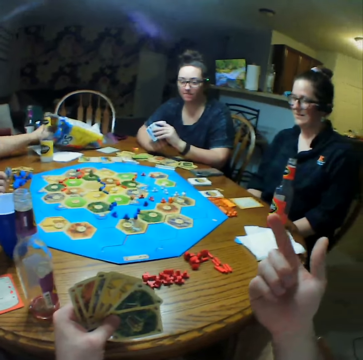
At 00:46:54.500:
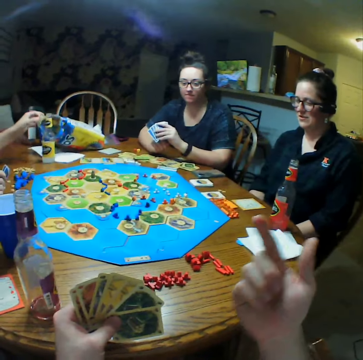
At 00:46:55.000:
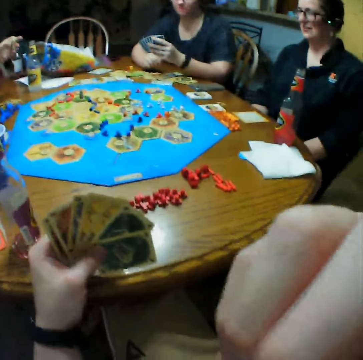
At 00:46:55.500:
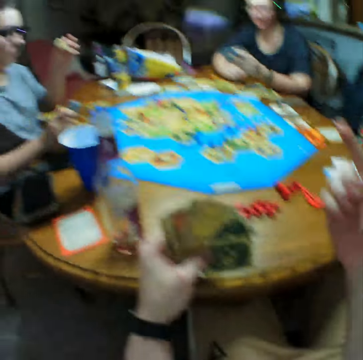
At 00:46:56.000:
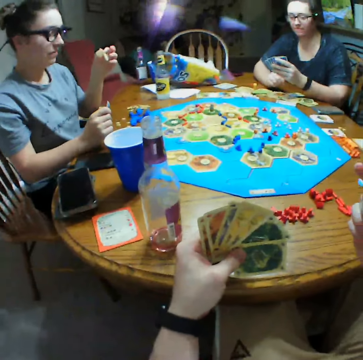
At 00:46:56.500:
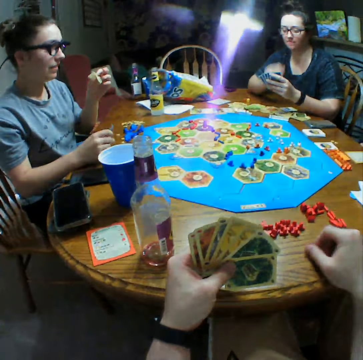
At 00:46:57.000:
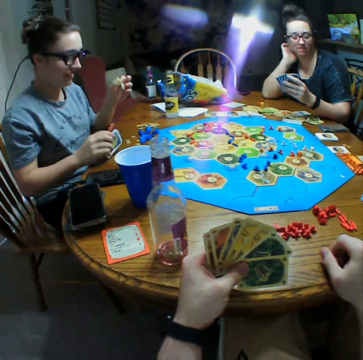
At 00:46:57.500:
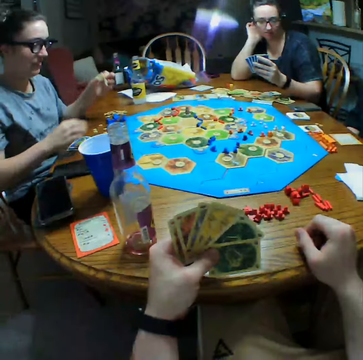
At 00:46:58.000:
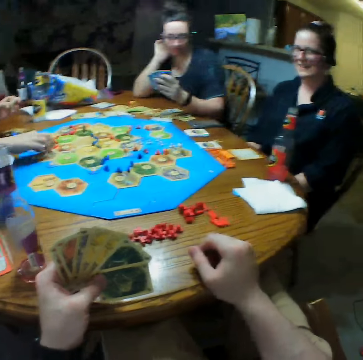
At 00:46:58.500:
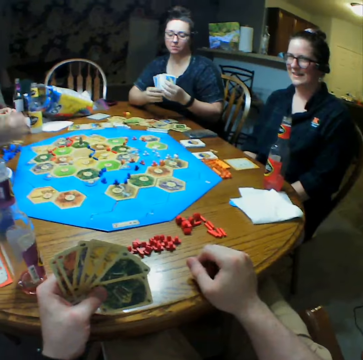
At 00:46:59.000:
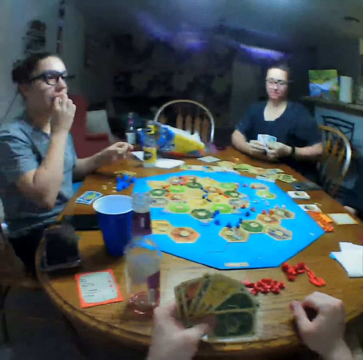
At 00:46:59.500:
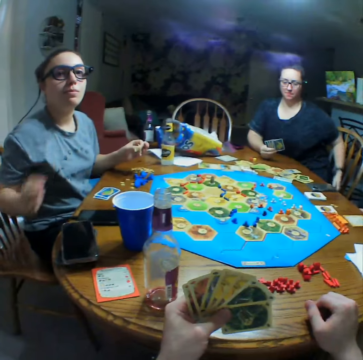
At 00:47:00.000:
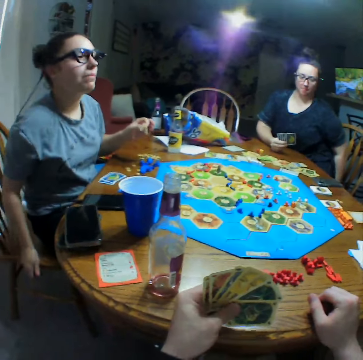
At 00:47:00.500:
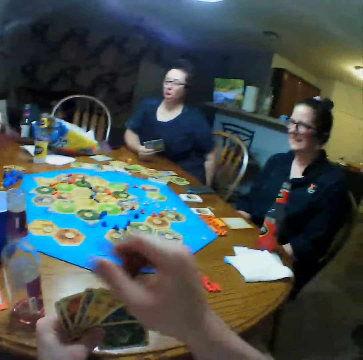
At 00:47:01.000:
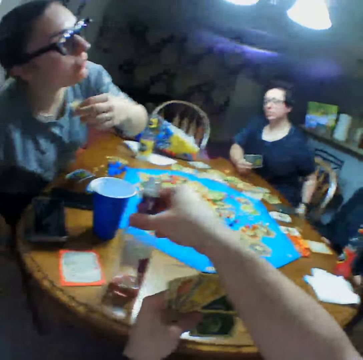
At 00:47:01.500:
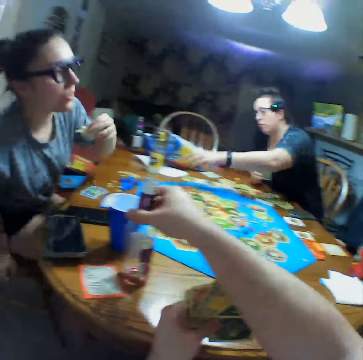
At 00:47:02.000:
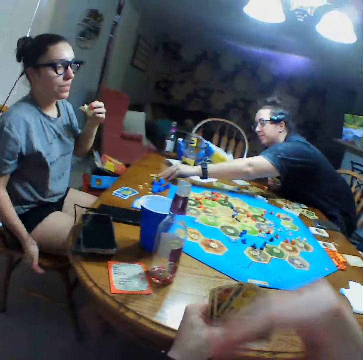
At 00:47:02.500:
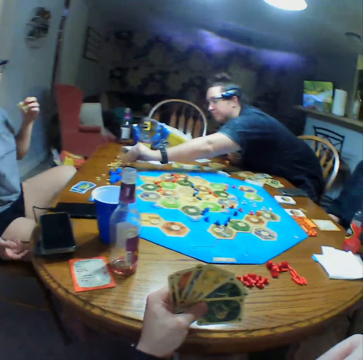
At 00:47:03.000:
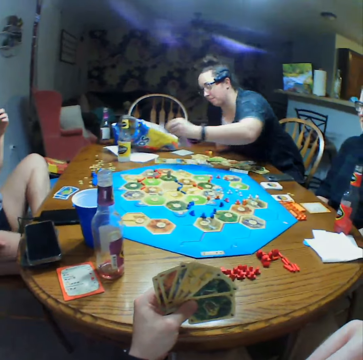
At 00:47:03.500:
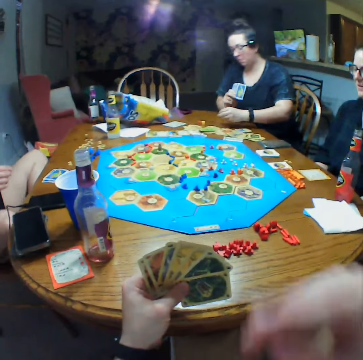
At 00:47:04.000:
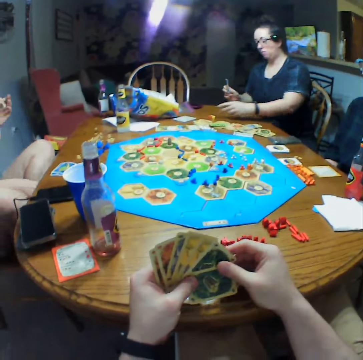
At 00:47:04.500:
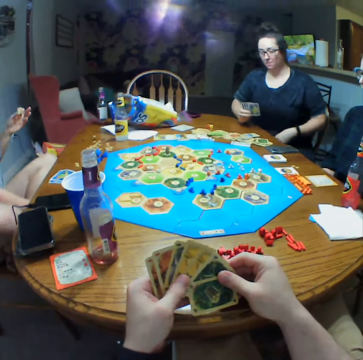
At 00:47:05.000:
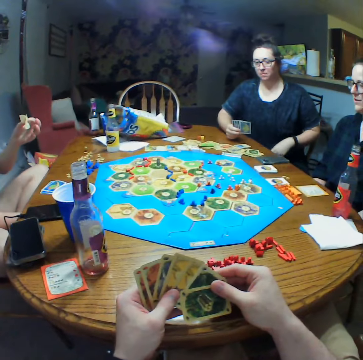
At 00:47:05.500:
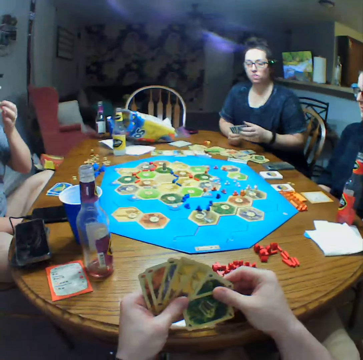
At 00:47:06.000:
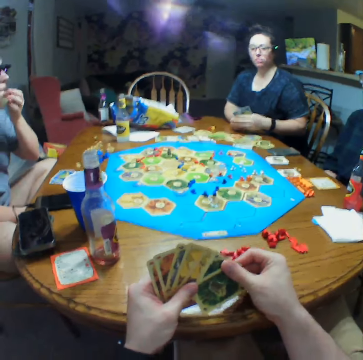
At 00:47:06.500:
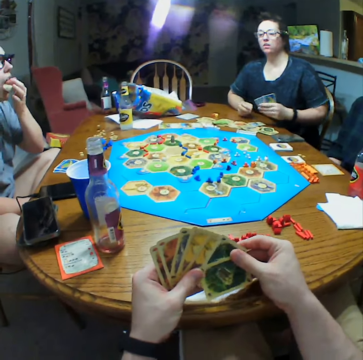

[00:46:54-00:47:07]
The camera wearer moves a bottle on the table. A woman picks up something.

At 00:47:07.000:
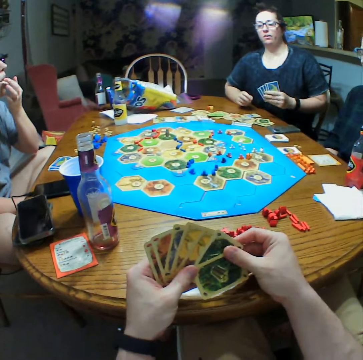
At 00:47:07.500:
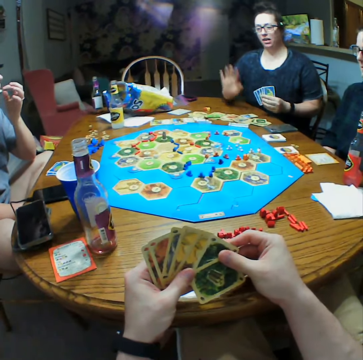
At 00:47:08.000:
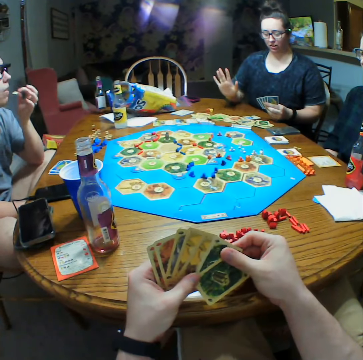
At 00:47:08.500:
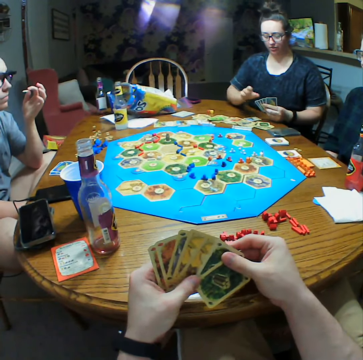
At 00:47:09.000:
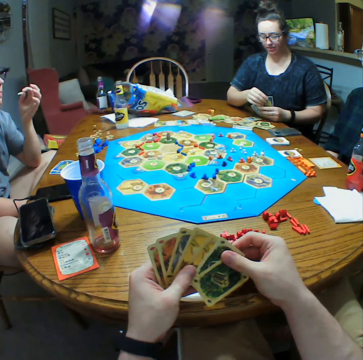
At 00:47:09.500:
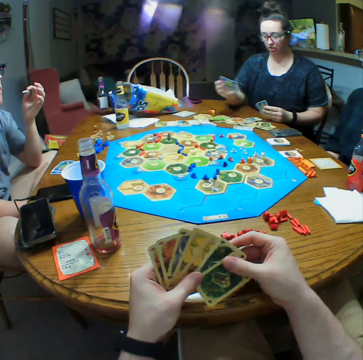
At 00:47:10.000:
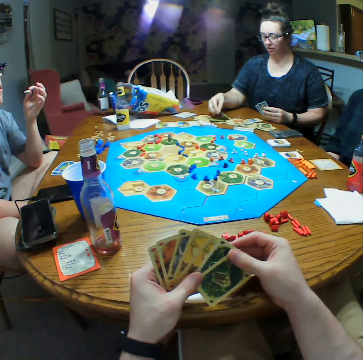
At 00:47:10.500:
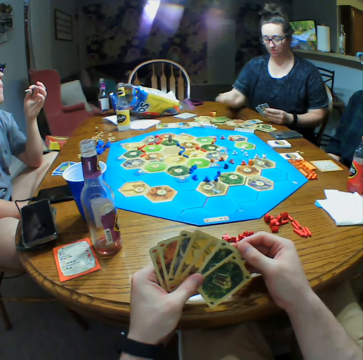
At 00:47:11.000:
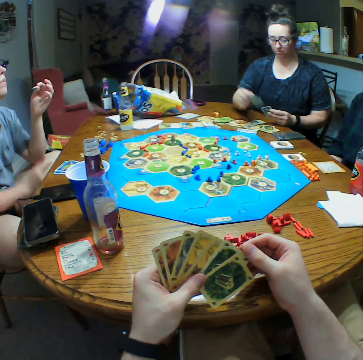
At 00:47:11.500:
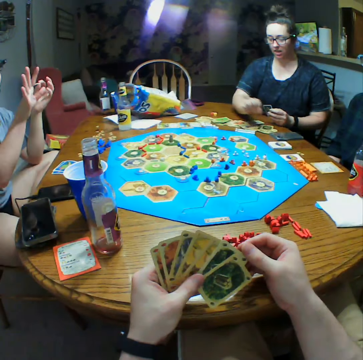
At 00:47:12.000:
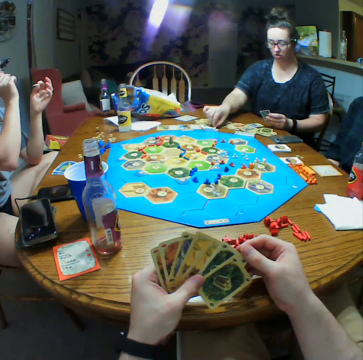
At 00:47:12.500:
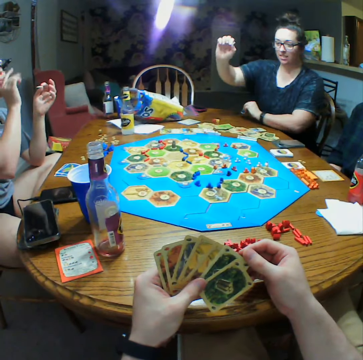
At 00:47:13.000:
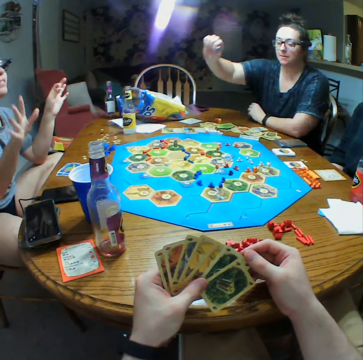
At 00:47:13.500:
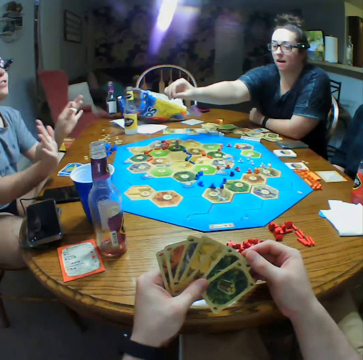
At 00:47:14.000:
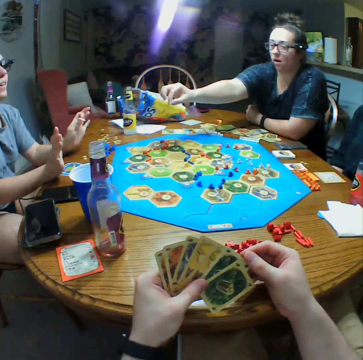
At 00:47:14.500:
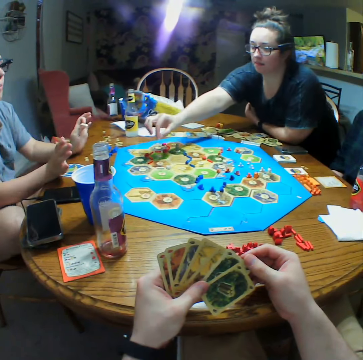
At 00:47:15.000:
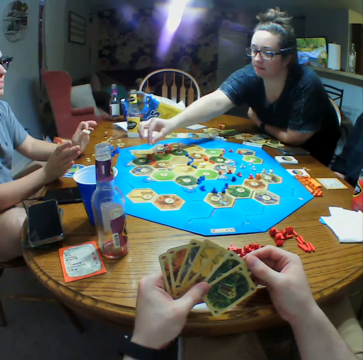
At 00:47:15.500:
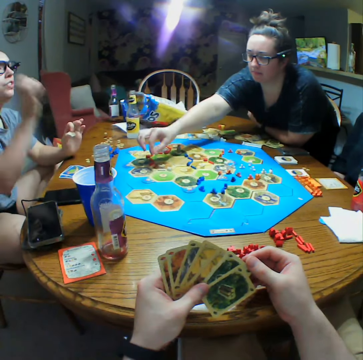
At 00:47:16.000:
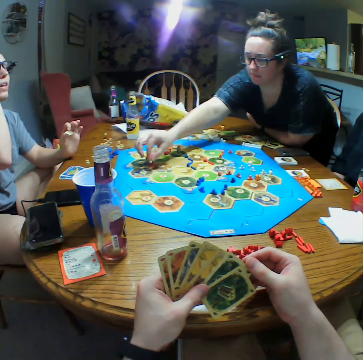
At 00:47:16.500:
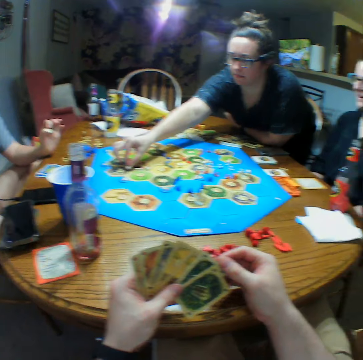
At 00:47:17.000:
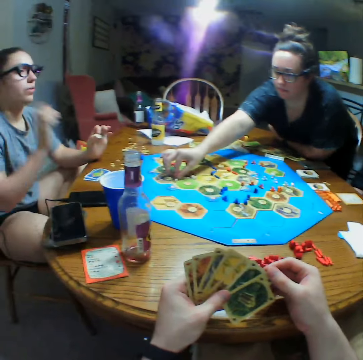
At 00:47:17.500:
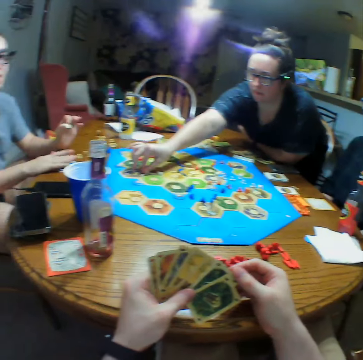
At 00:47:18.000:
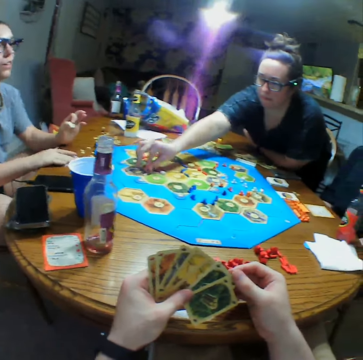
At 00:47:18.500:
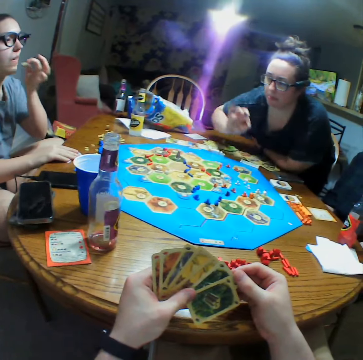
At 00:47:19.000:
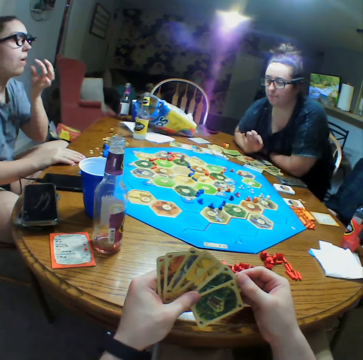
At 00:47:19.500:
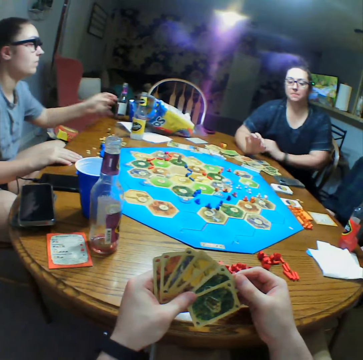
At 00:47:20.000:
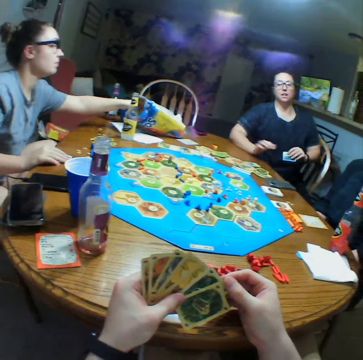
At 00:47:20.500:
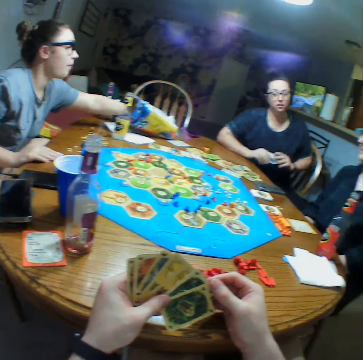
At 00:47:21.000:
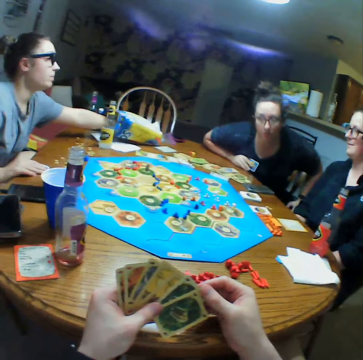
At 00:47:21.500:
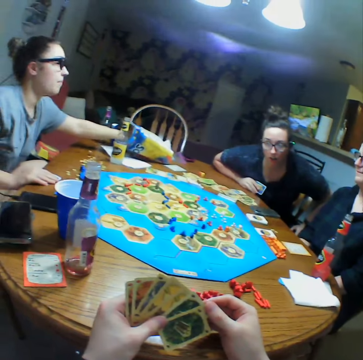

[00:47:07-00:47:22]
A woman talks to another woman. The first woman arranges cards on the board and puts a piece on the board.

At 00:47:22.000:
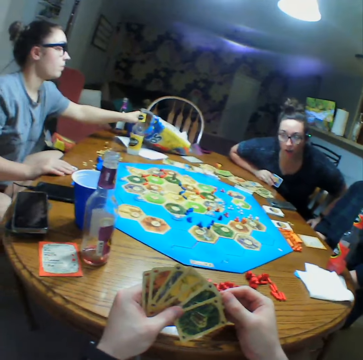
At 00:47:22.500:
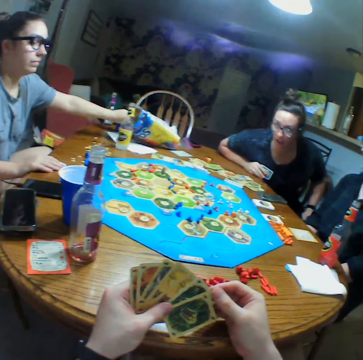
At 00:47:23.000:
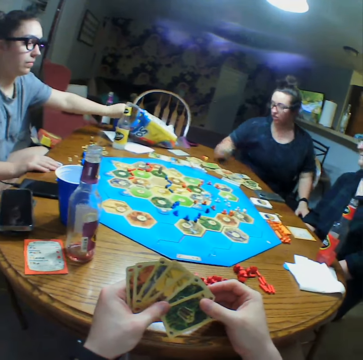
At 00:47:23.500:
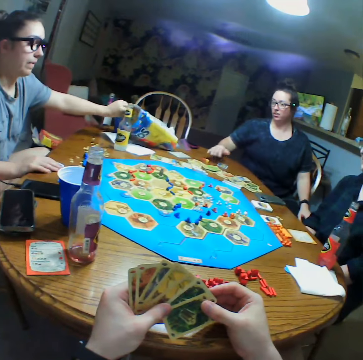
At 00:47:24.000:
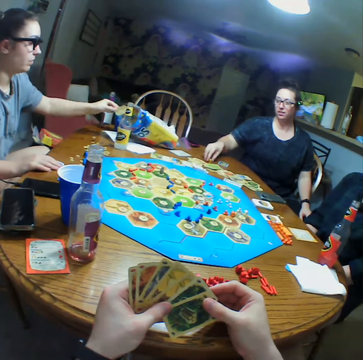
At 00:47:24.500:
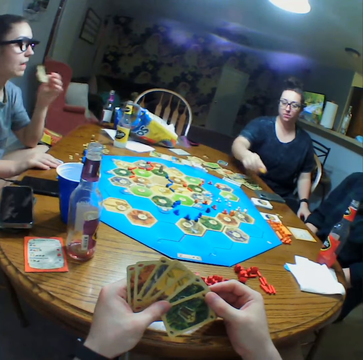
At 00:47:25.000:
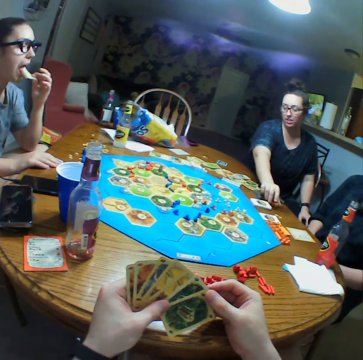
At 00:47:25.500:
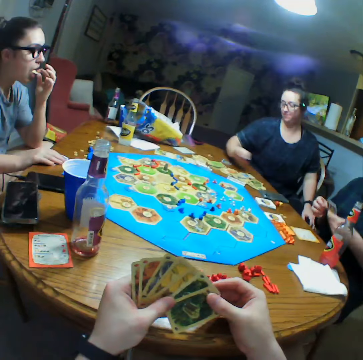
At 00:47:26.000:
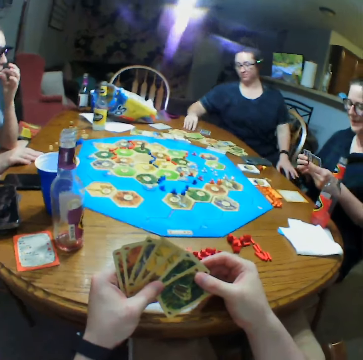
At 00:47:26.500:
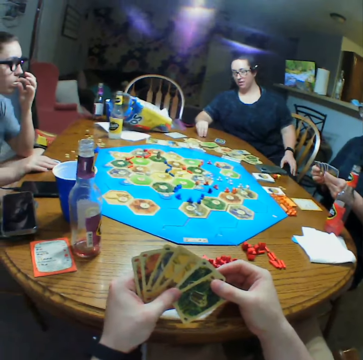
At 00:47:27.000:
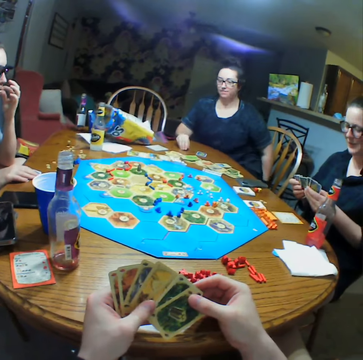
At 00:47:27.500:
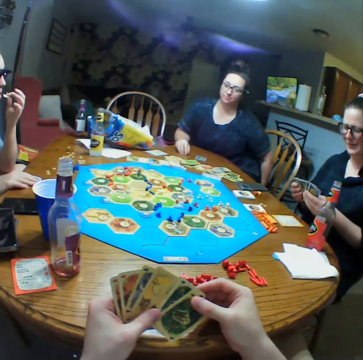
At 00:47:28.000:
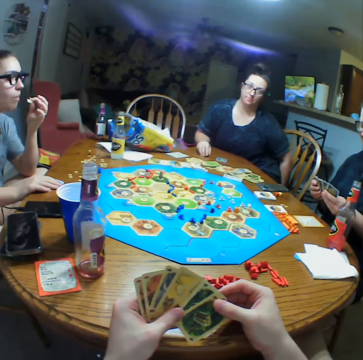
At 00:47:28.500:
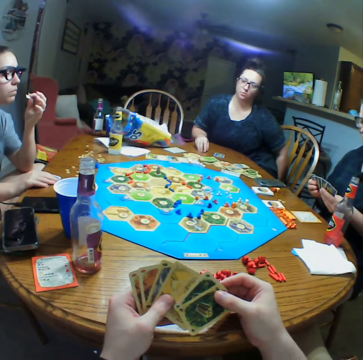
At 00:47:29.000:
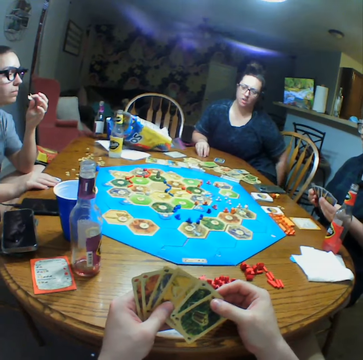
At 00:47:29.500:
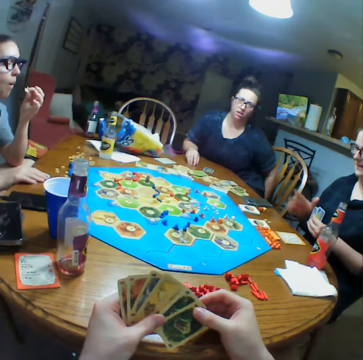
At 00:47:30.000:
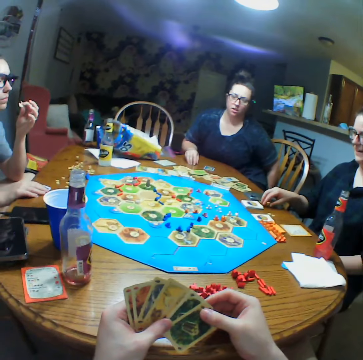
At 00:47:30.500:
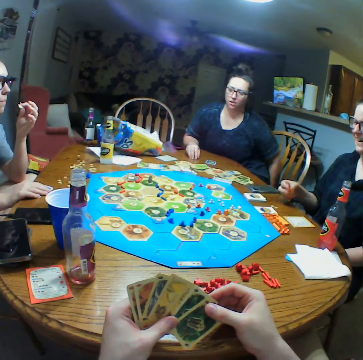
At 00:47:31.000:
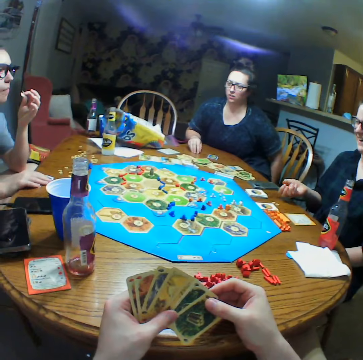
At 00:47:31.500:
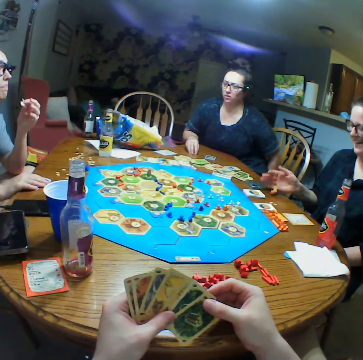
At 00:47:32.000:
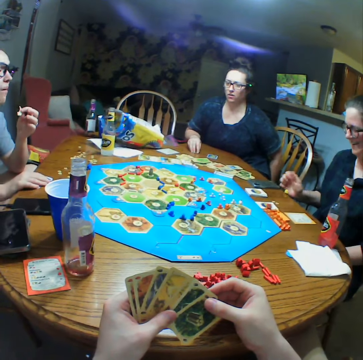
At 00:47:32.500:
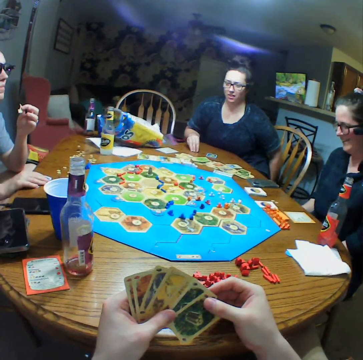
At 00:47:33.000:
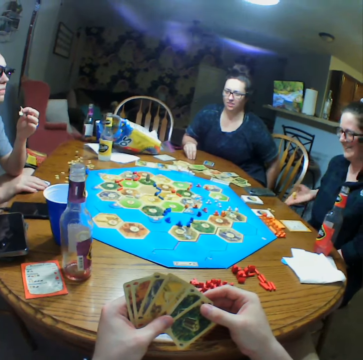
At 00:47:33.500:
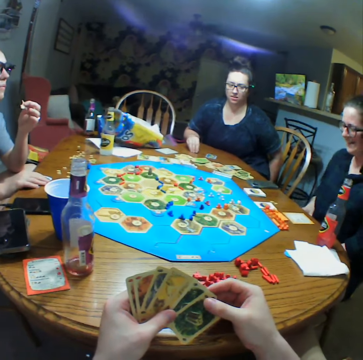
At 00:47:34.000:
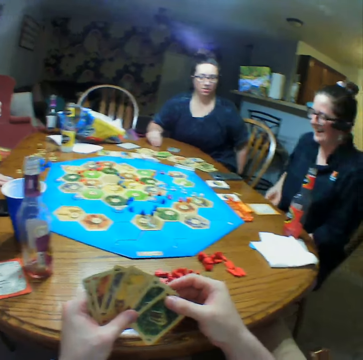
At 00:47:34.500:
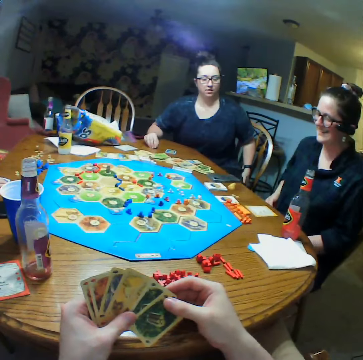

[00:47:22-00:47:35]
A woman puts a piece on the table and moves pieces on the table. Another woman picks up the pieces and throws the pieces on the table.
